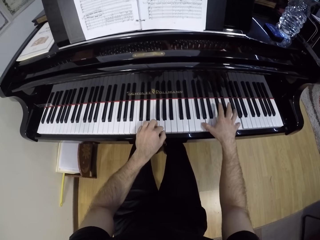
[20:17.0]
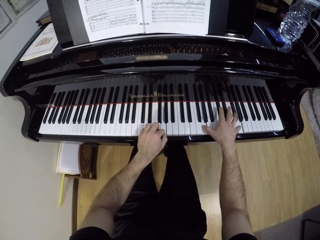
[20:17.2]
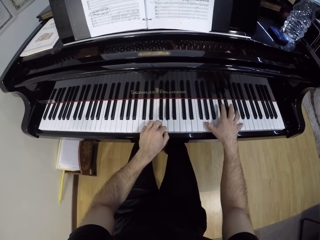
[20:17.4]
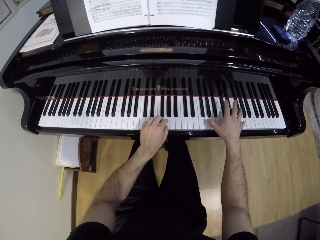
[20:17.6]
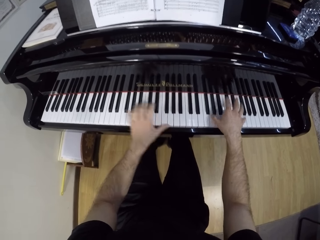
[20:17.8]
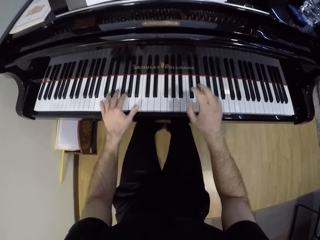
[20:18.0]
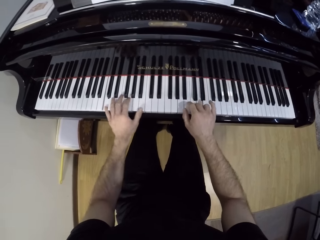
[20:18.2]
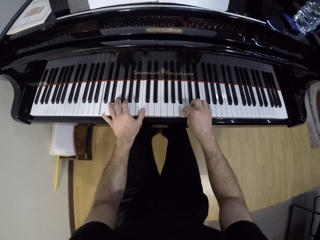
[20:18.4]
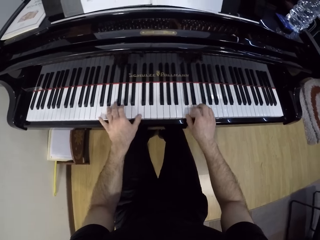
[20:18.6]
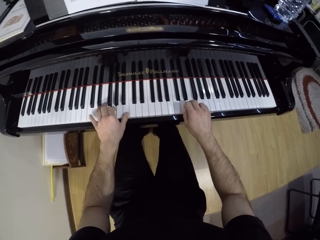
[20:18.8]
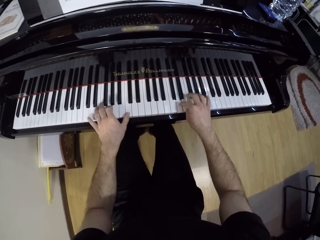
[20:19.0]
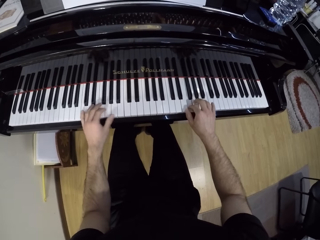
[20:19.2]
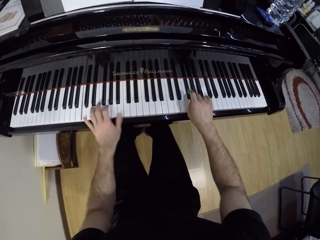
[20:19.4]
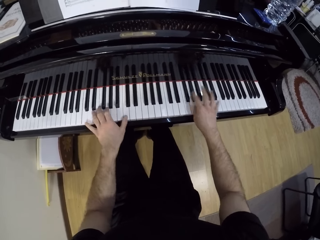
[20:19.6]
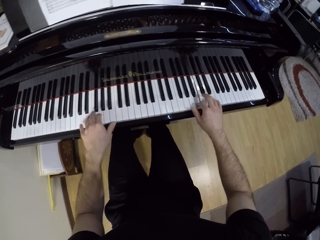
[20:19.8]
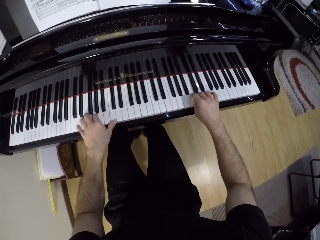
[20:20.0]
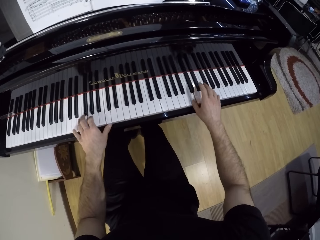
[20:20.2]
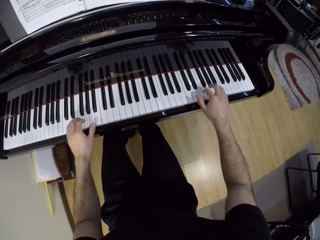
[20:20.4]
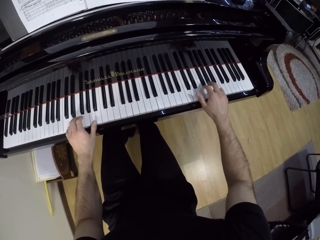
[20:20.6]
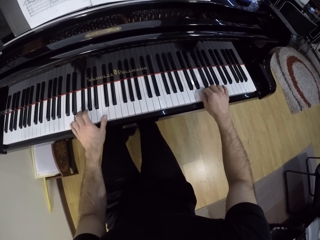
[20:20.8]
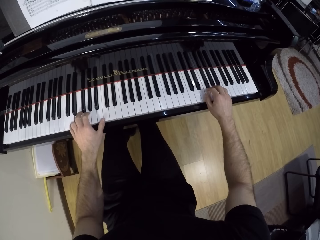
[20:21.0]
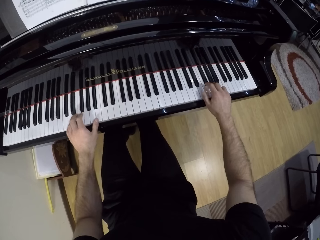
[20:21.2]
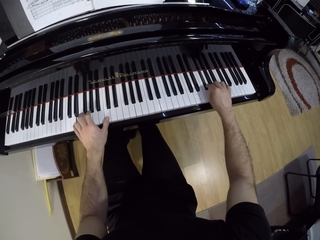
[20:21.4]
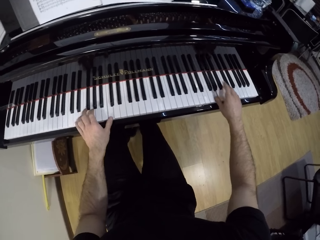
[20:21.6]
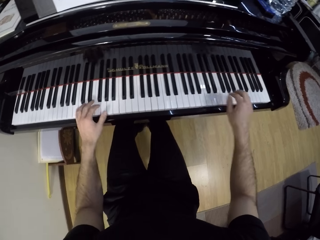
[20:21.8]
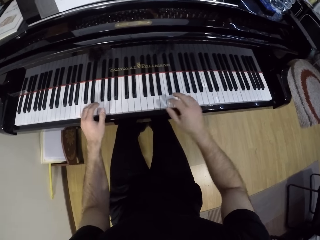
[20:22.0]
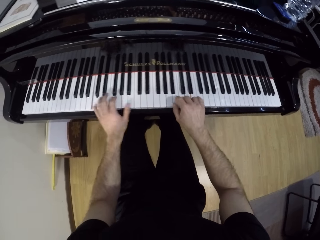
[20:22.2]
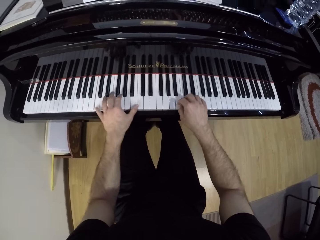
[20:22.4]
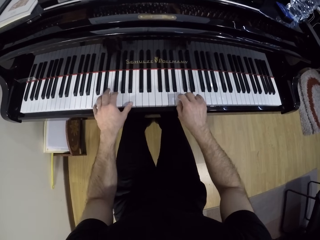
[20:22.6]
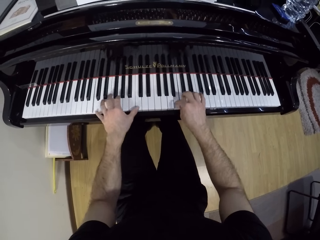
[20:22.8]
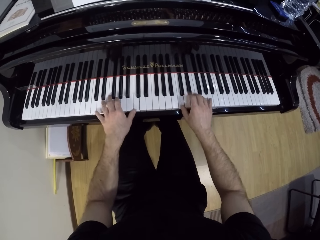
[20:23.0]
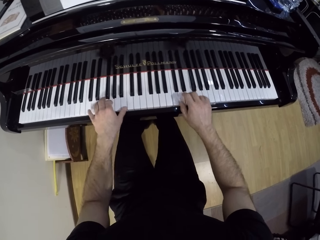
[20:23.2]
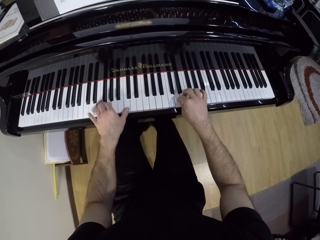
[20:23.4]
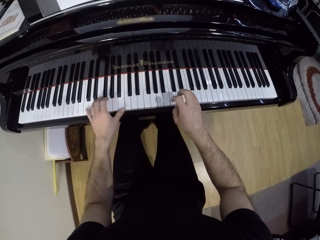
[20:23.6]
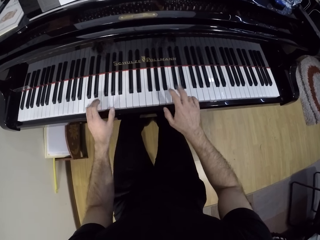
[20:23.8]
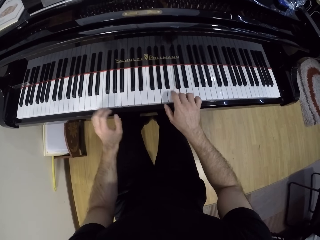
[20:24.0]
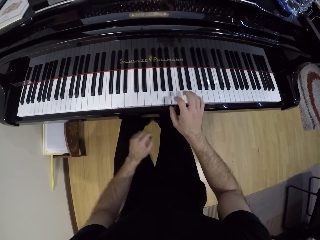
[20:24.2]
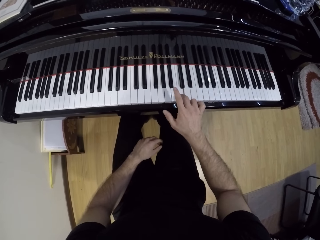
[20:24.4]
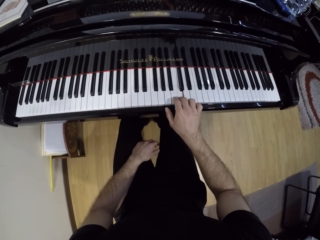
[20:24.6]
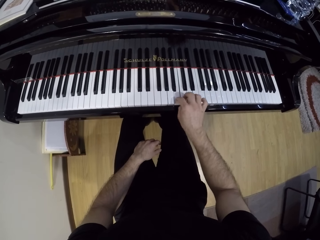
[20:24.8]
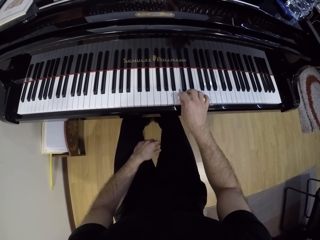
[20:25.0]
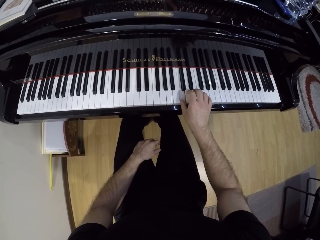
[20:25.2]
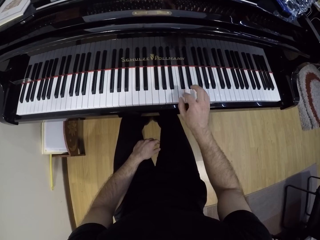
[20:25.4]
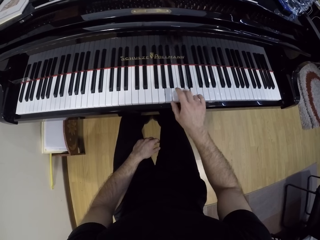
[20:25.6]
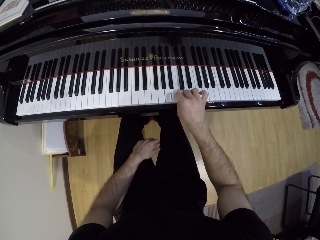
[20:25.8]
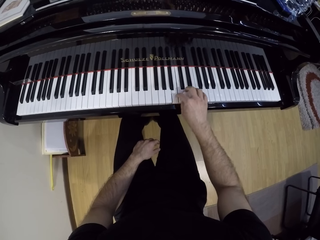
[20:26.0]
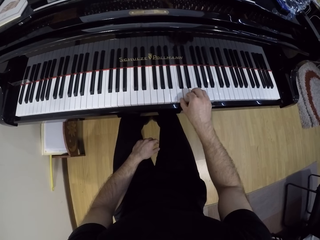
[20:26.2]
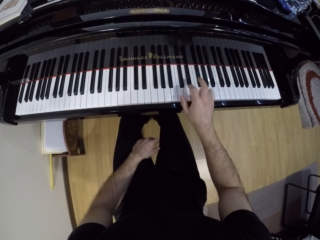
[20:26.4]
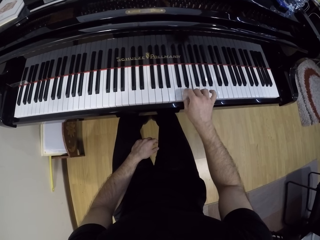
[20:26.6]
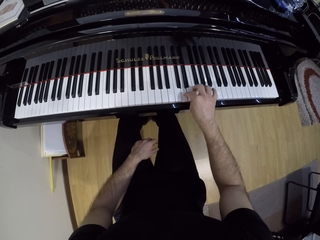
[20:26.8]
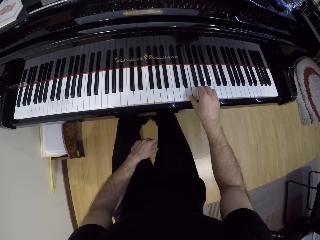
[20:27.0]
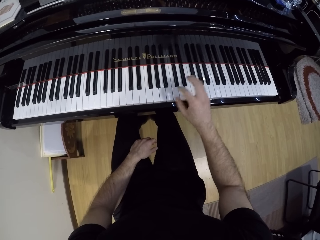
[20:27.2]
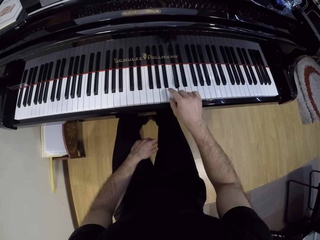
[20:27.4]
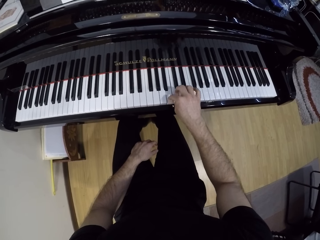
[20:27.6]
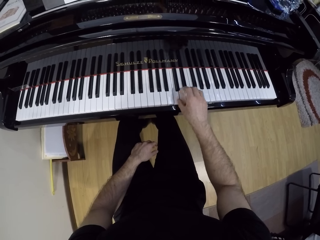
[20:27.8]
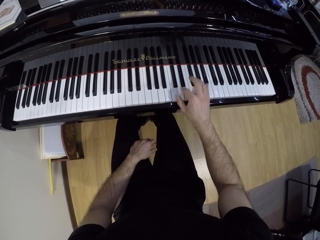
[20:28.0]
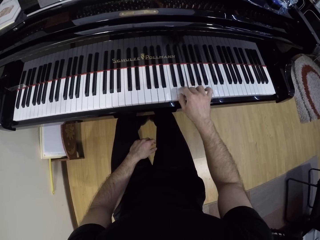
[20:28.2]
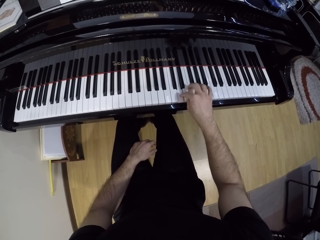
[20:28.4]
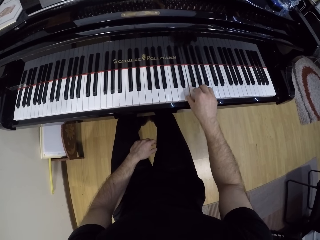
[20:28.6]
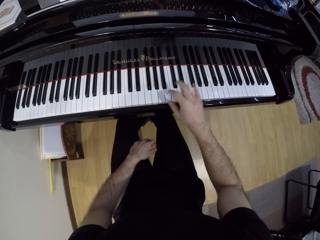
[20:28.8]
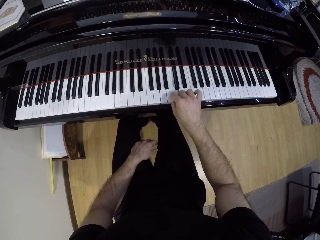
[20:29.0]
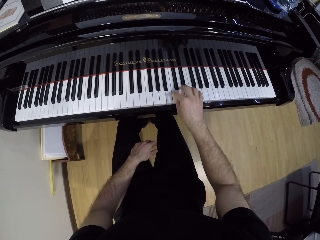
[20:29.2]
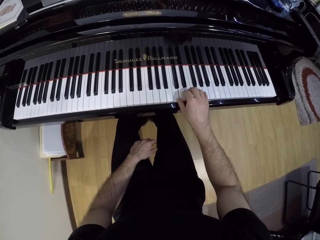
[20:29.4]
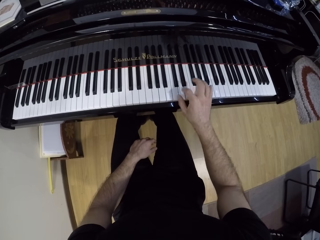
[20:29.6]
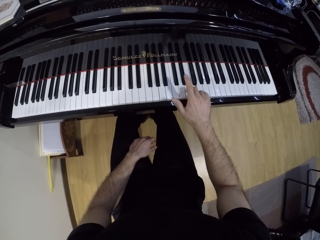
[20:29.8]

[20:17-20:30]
The camera wearer plays the grand piano with his right hand. He puts the left hand on the leg.

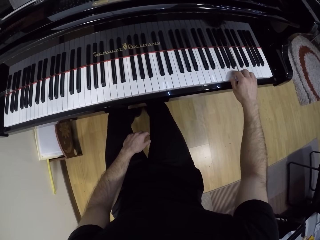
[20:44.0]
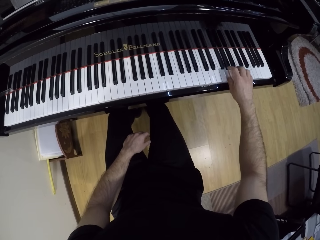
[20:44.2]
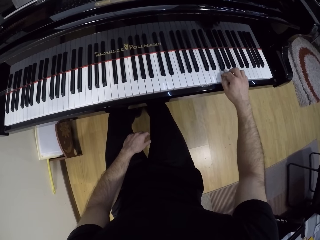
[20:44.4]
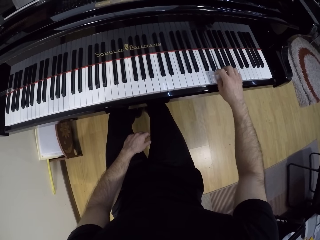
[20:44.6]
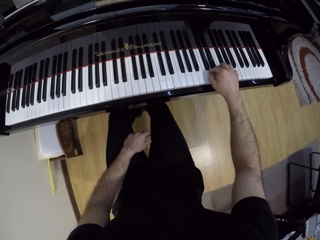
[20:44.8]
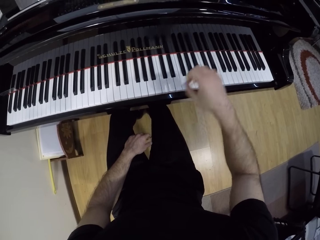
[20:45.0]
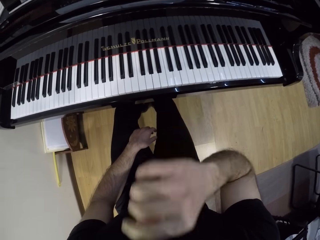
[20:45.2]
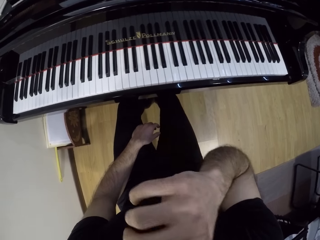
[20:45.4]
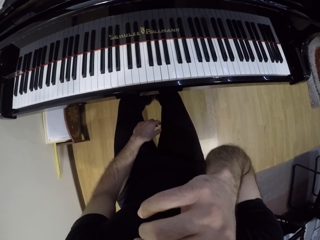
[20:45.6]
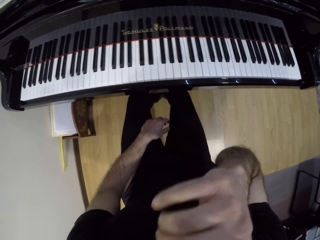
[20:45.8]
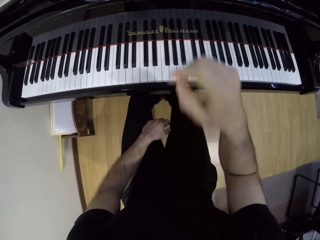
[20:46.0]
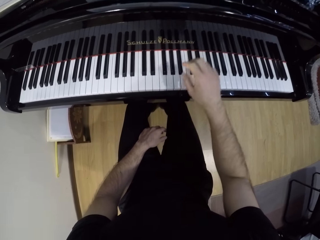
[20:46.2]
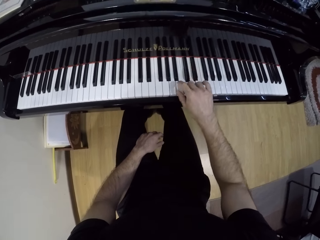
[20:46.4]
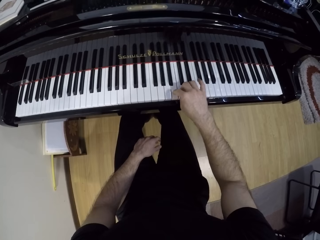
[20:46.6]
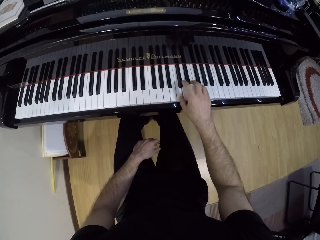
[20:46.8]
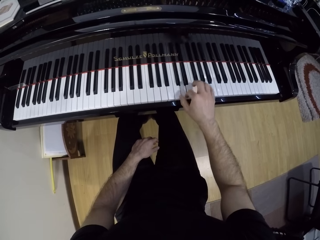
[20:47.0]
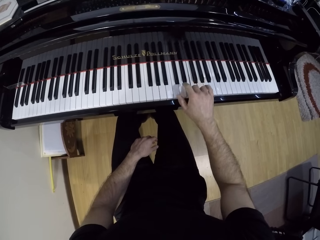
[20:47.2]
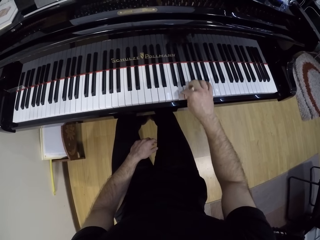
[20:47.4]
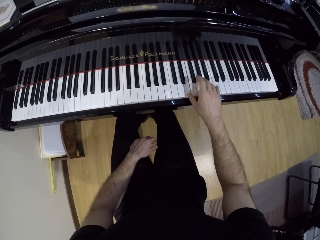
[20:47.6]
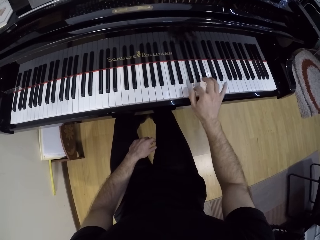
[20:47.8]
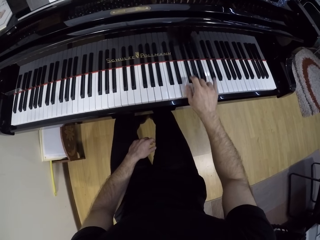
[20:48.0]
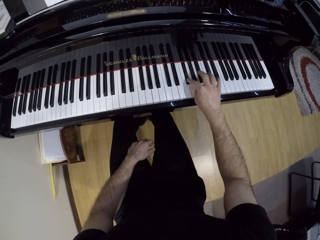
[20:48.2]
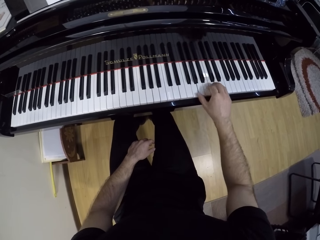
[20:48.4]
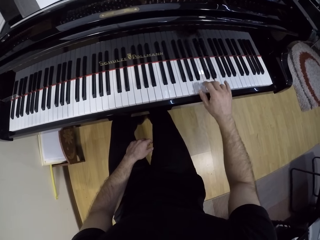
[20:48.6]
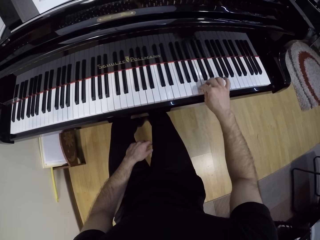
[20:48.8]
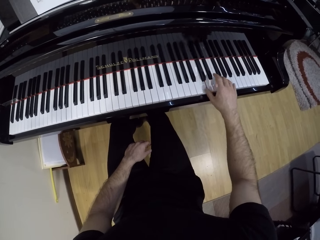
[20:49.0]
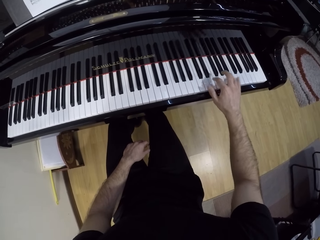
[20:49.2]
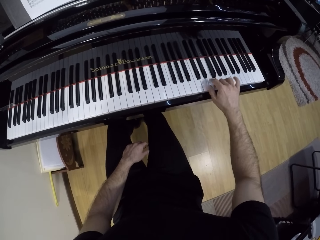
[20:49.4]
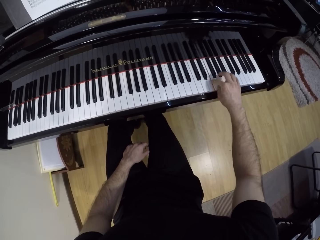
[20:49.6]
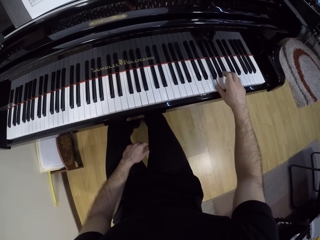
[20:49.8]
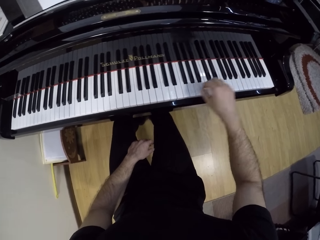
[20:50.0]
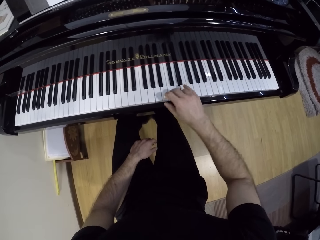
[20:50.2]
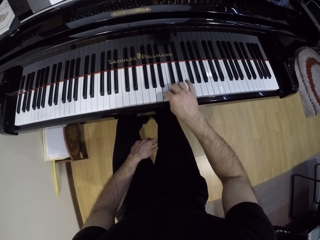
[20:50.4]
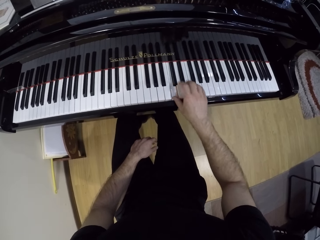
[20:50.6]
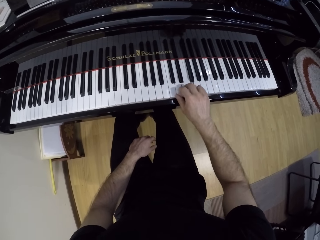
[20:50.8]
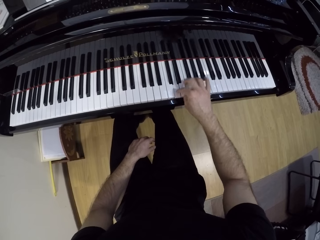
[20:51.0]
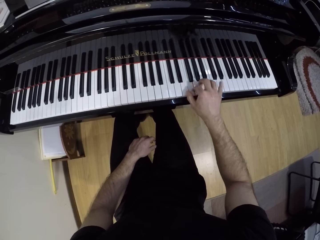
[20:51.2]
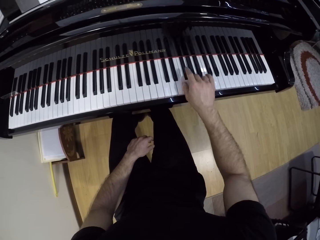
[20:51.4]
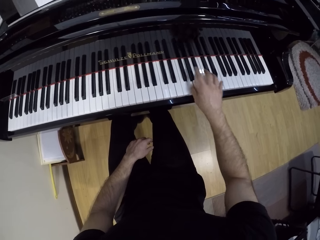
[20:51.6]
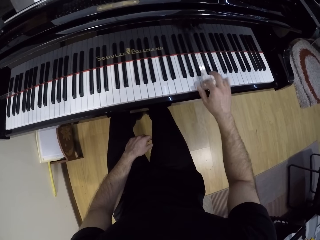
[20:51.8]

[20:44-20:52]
The camera wearer touches the face with the right hand. He plays the grand piano with his right hand.
